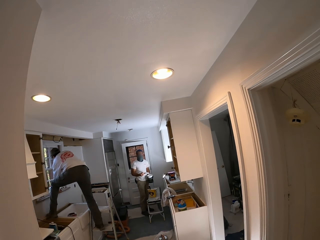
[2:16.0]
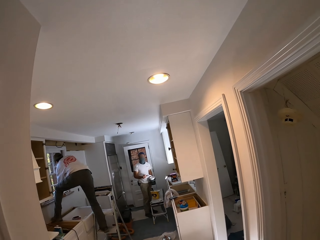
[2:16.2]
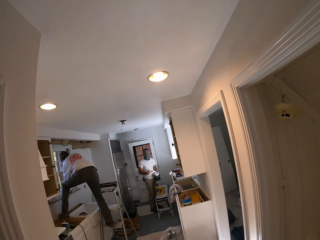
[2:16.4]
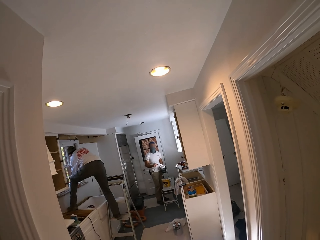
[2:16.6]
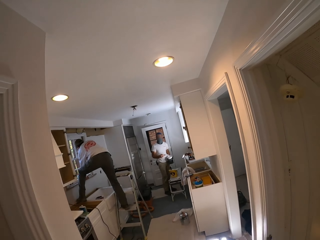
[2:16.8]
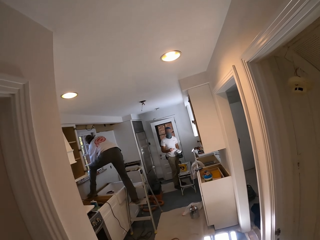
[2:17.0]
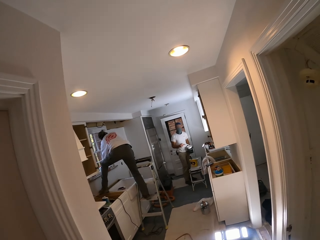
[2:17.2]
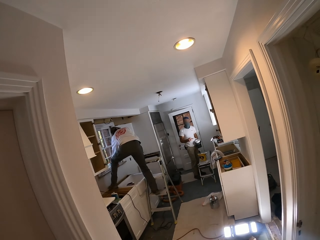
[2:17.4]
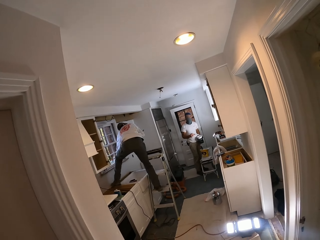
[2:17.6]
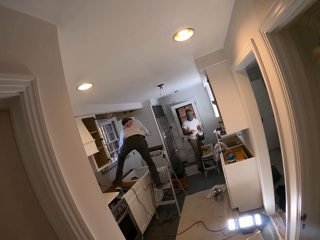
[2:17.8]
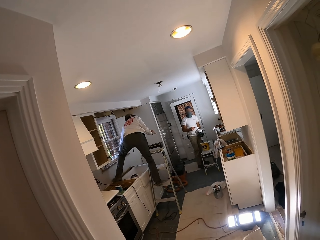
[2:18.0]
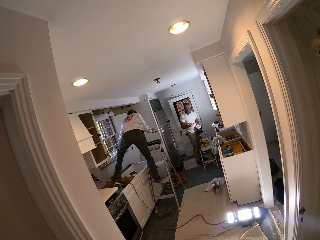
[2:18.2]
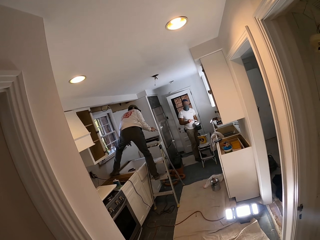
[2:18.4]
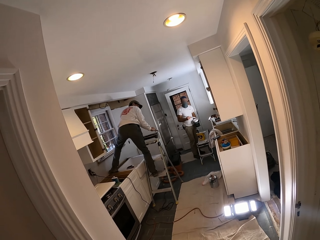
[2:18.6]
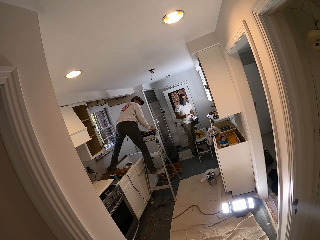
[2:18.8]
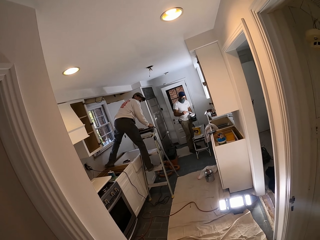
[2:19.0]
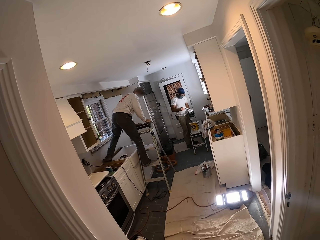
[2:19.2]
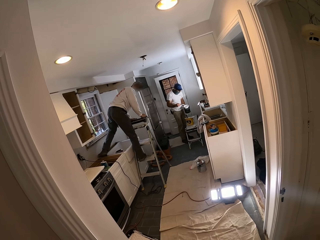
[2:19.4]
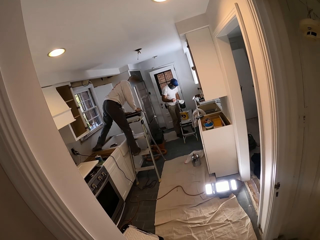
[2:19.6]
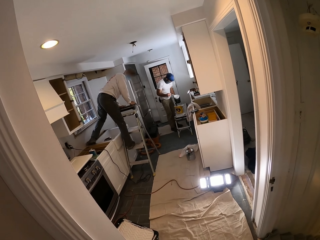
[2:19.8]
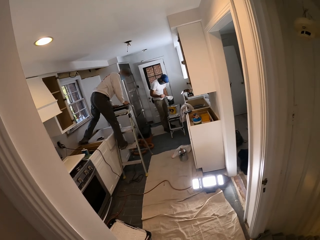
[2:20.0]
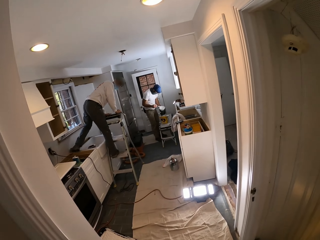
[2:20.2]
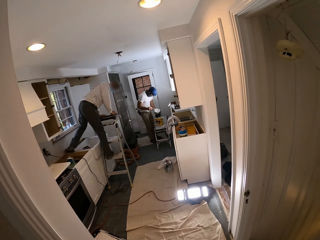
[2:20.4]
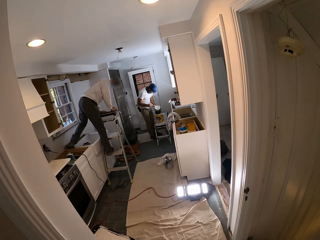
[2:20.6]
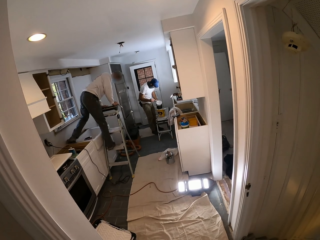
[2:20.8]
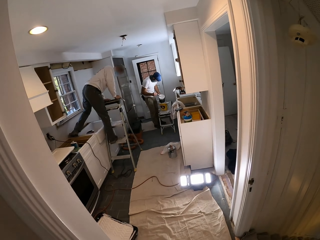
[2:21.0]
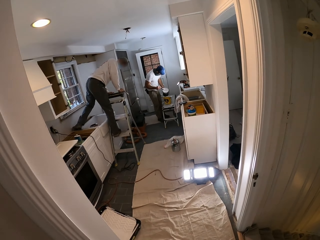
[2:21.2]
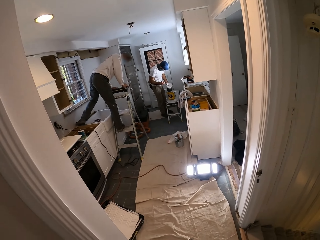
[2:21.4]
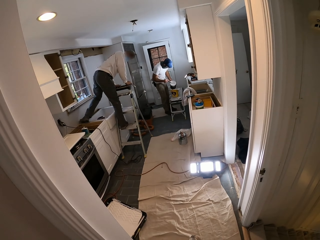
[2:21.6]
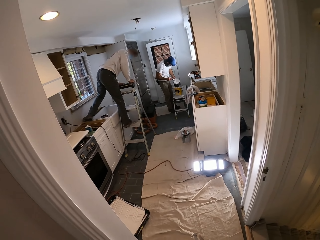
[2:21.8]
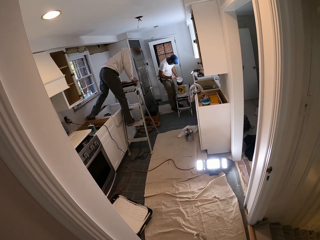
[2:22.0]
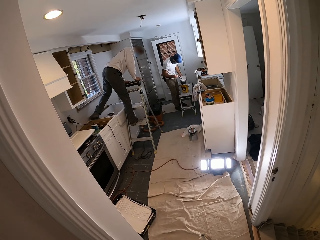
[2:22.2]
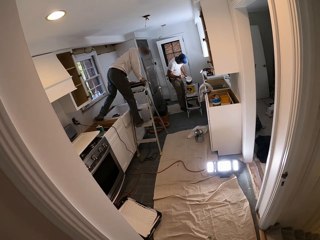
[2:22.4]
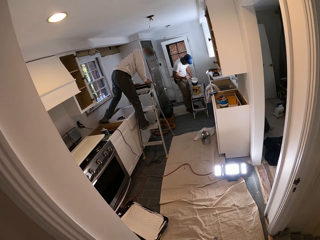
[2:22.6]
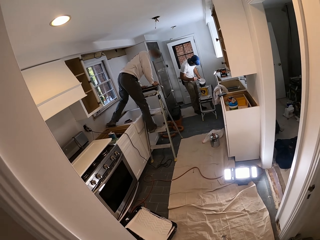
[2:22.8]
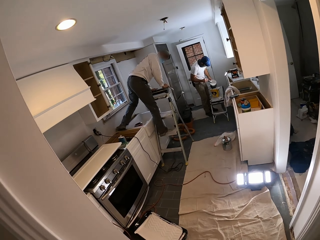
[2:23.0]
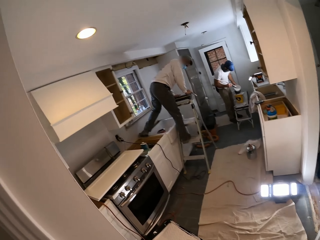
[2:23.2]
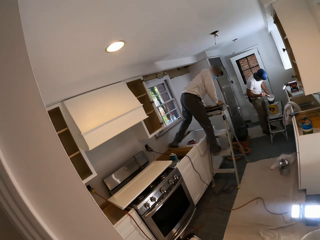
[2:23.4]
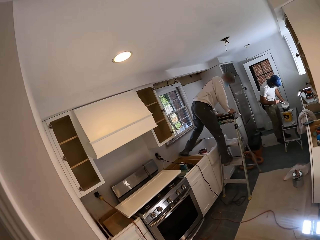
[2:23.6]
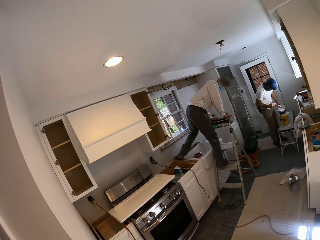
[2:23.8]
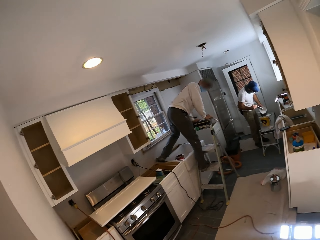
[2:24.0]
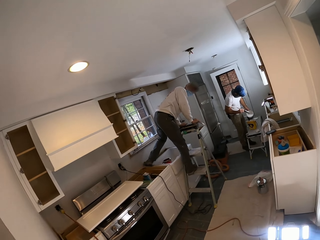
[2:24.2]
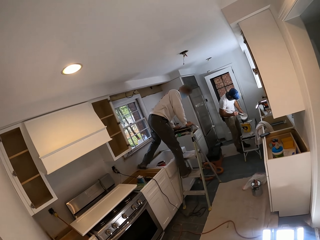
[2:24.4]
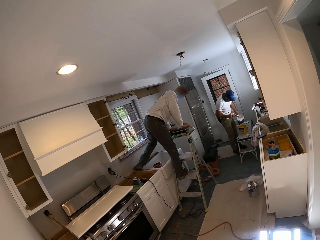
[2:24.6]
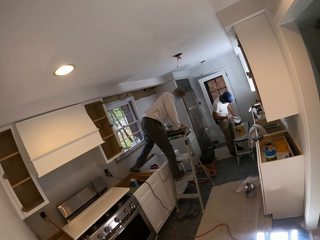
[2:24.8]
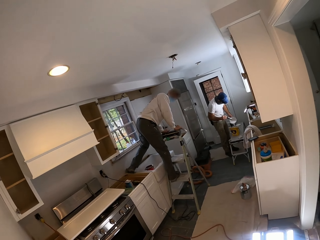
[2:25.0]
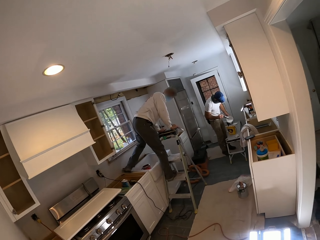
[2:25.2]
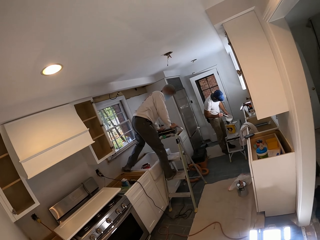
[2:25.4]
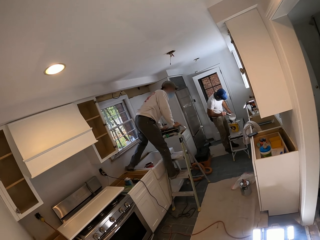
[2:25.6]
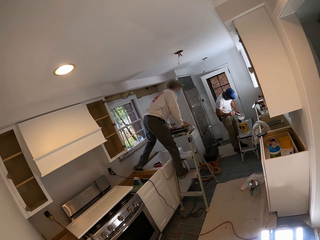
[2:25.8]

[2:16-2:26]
The man turns to the camera wearer.

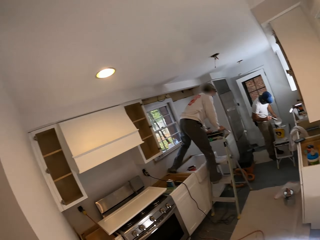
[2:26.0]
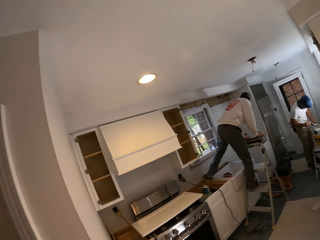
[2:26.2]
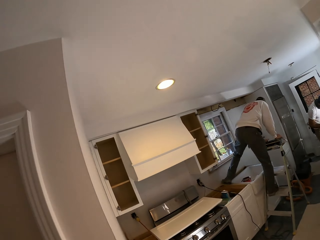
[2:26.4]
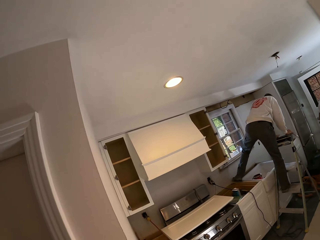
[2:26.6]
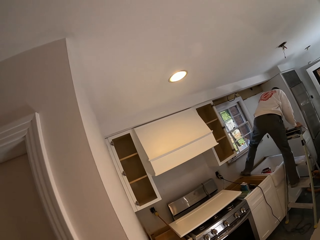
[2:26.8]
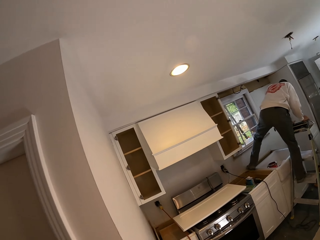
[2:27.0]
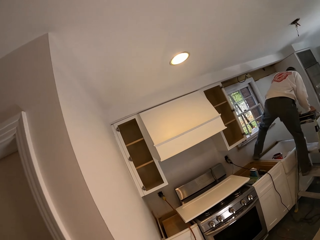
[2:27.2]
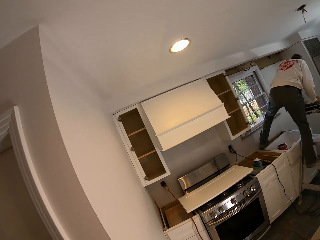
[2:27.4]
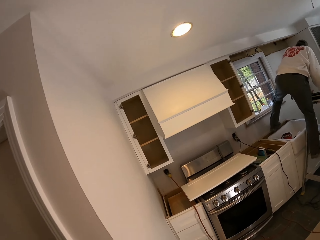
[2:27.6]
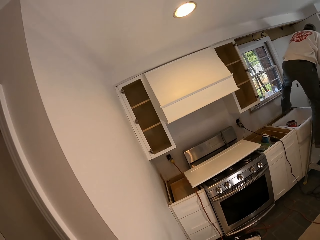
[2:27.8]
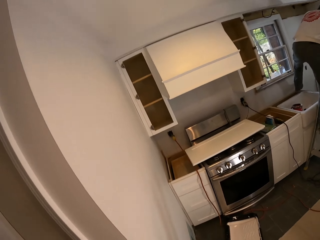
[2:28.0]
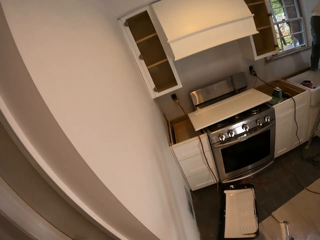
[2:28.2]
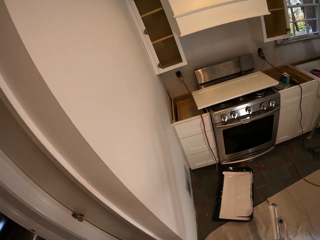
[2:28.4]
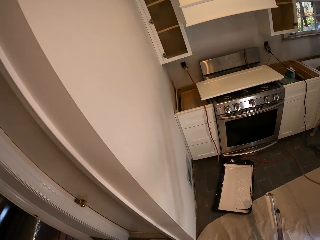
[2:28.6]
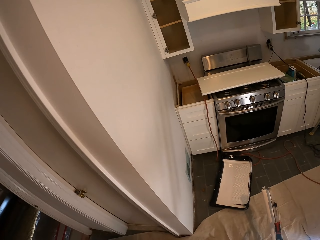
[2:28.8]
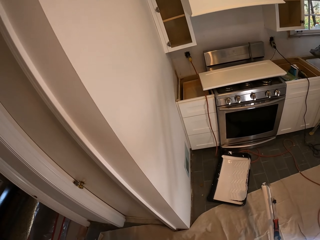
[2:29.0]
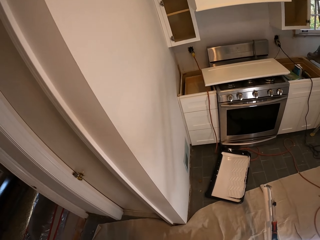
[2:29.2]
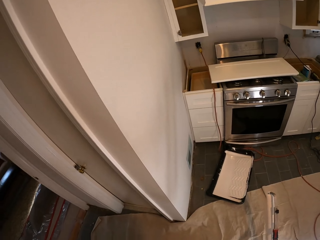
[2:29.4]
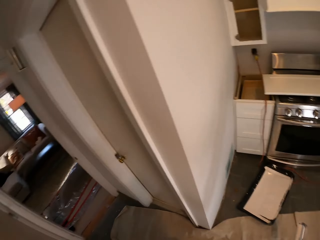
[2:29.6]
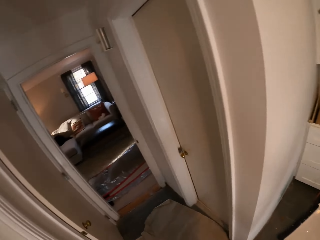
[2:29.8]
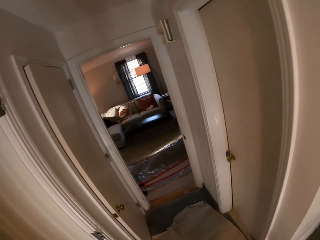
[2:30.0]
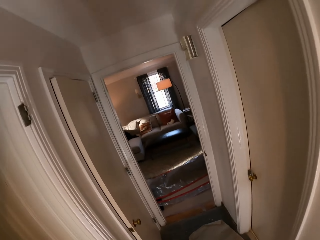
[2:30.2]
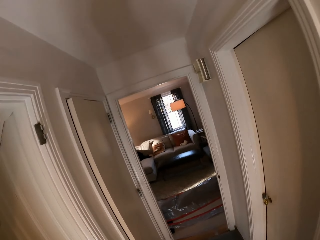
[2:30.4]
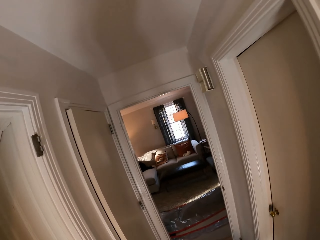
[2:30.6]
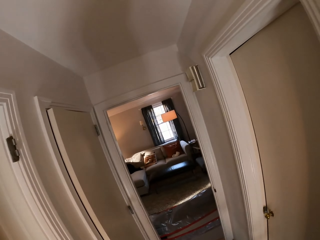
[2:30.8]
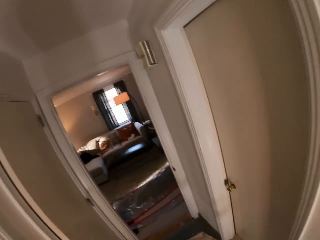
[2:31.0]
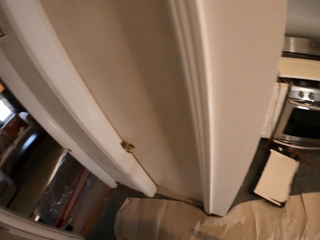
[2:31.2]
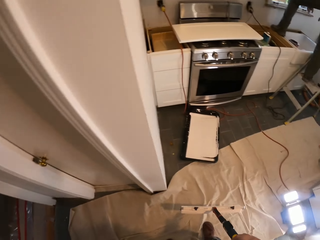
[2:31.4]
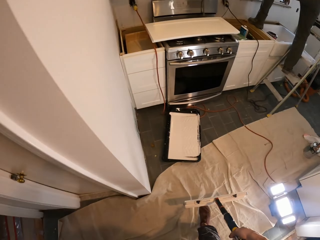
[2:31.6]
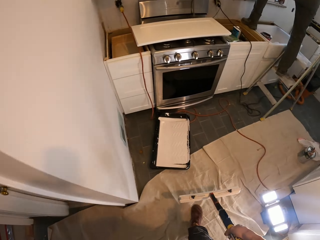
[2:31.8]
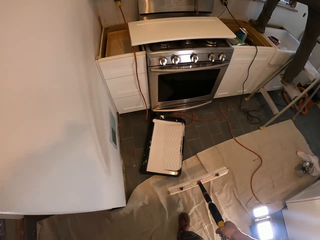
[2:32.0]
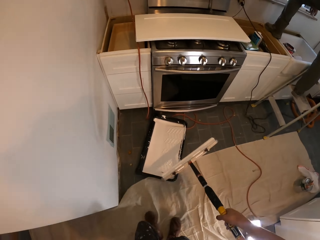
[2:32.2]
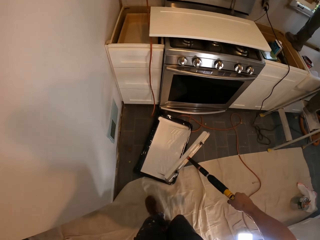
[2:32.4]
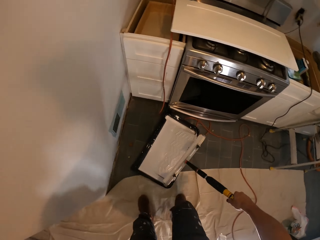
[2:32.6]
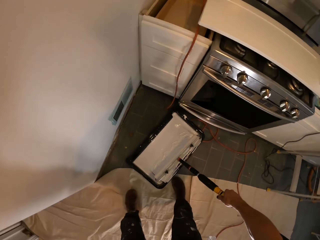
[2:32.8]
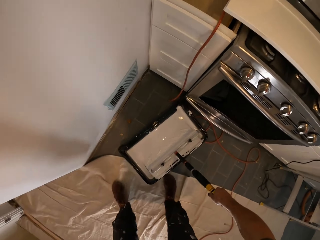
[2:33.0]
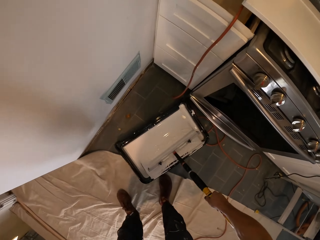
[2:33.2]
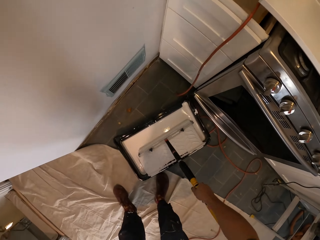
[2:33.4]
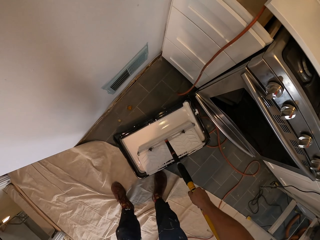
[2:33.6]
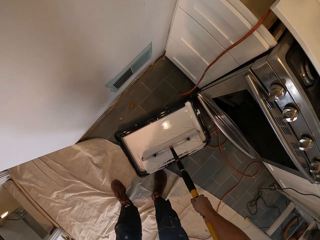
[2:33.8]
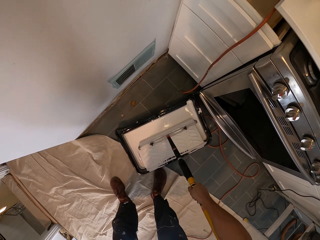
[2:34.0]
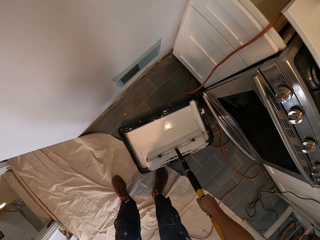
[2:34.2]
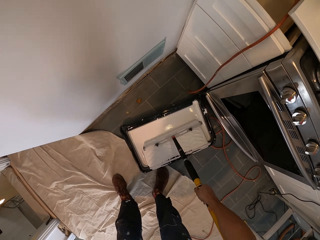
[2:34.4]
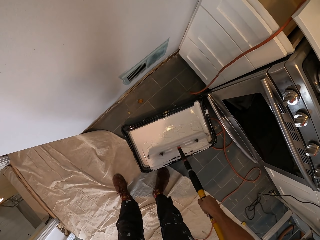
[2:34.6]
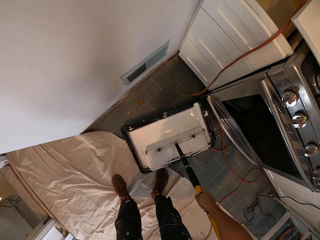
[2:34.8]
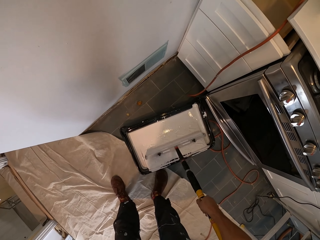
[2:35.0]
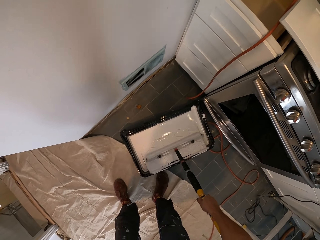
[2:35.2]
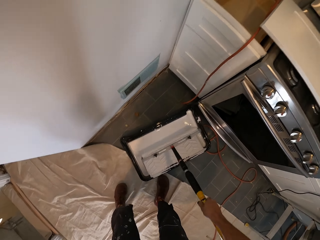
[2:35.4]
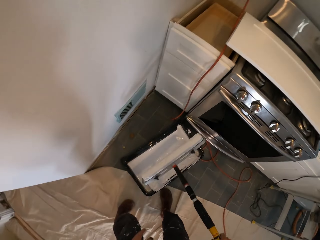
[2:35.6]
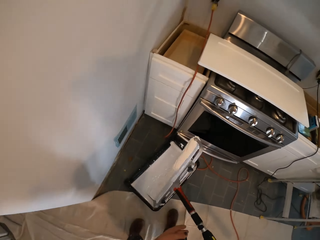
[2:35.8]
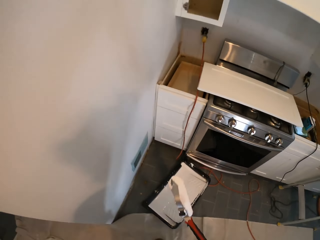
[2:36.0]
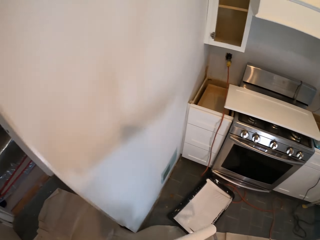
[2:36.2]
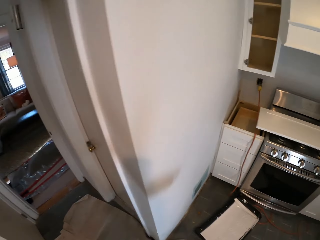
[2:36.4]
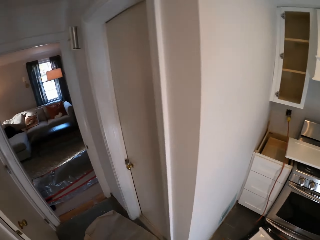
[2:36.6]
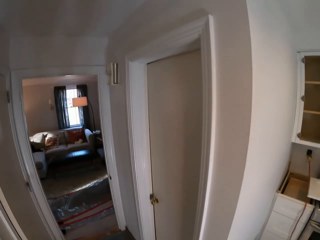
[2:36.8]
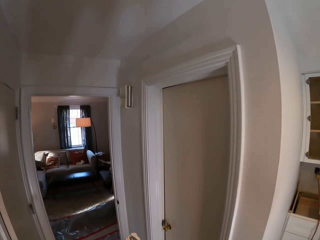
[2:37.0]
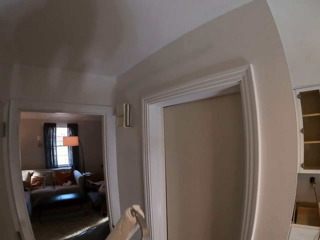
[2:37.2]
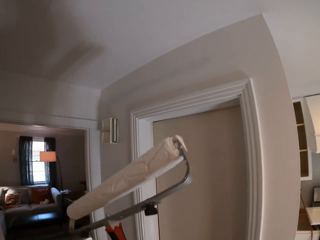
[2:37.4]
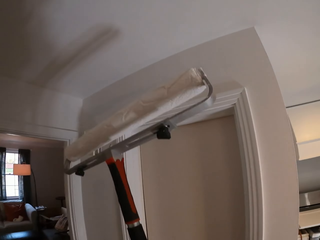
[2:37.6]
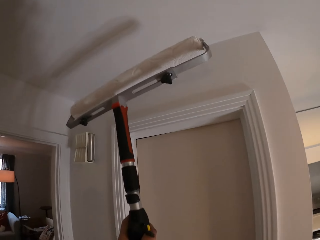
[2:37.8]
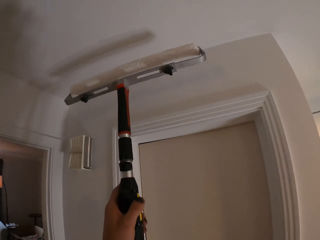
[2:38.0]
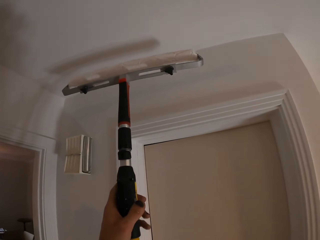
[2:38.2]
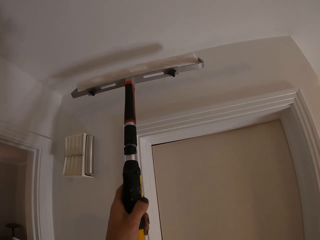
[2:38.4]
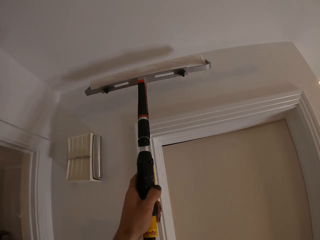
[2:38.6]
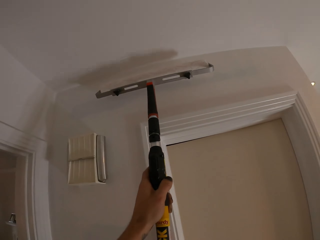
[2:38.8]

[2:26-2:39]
The camera wearer looks around. They rub the roller on the paint. They dip the painting roller in the paint. They look around the house. They paint the wall.
